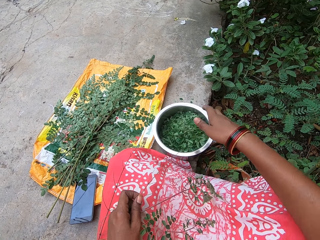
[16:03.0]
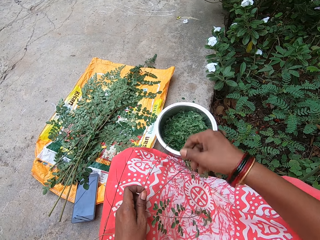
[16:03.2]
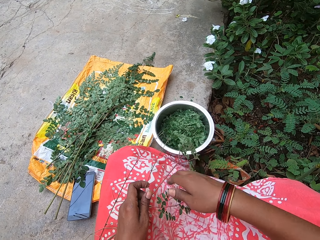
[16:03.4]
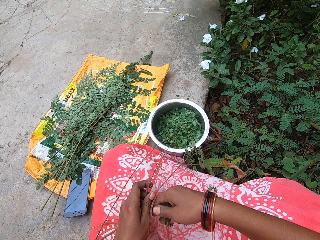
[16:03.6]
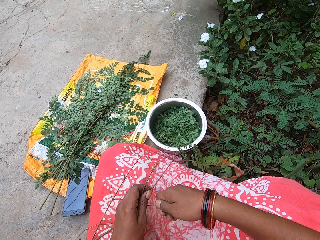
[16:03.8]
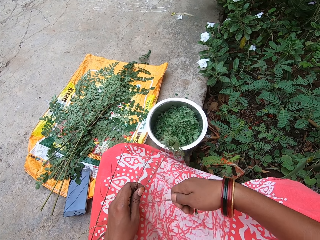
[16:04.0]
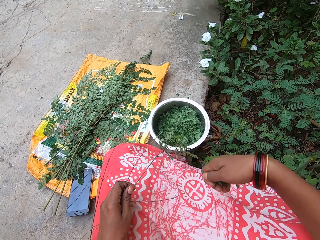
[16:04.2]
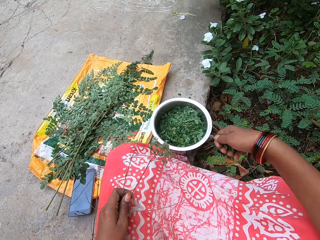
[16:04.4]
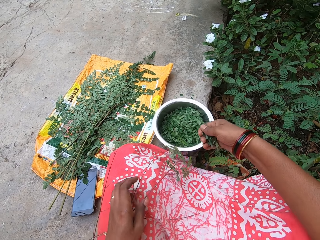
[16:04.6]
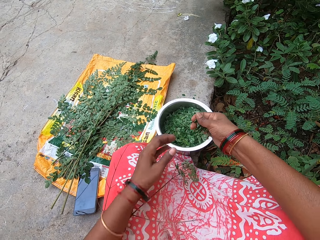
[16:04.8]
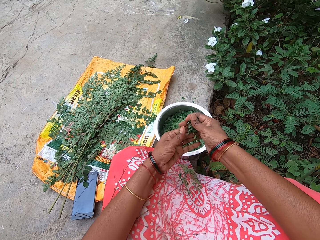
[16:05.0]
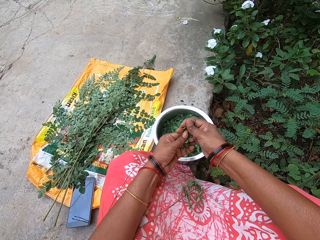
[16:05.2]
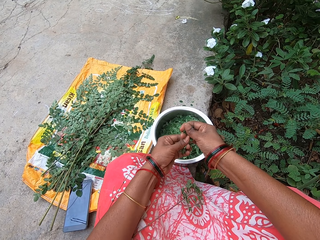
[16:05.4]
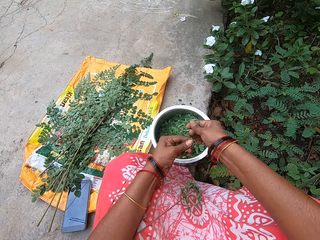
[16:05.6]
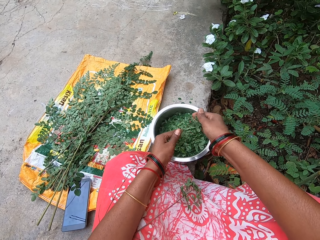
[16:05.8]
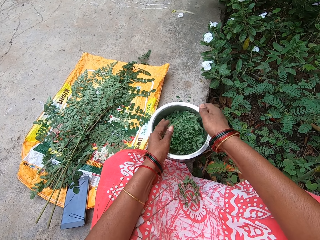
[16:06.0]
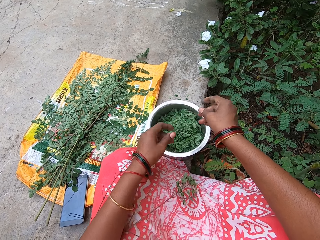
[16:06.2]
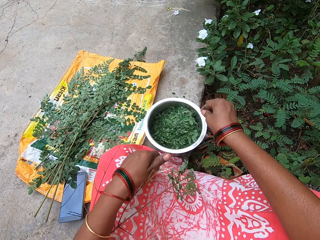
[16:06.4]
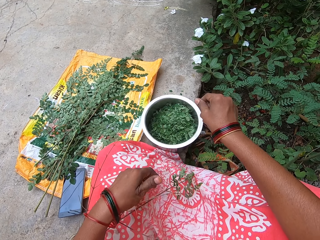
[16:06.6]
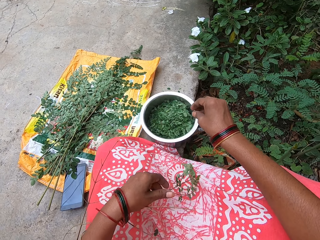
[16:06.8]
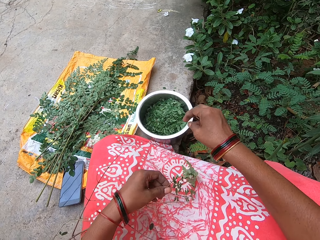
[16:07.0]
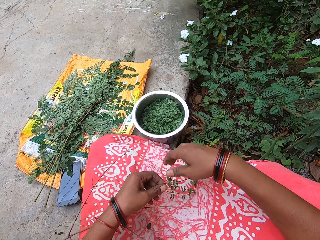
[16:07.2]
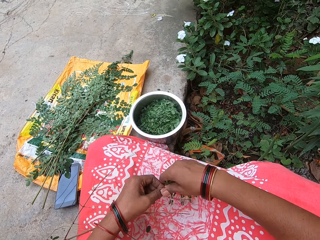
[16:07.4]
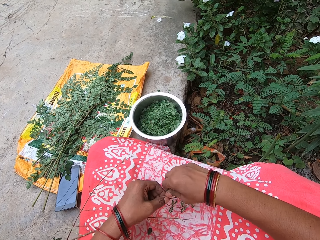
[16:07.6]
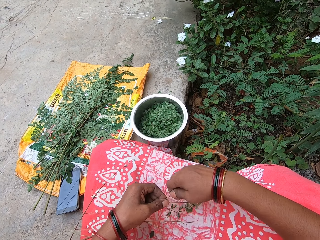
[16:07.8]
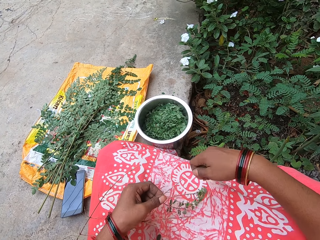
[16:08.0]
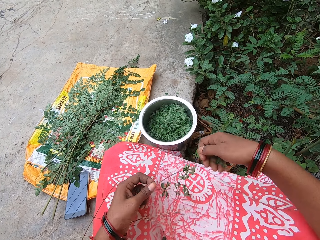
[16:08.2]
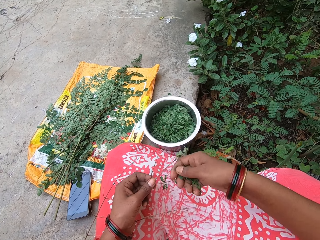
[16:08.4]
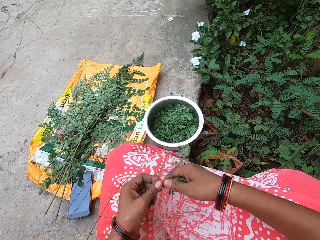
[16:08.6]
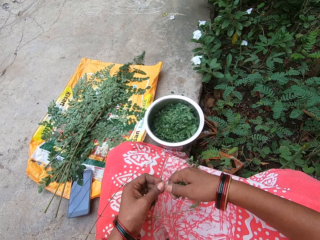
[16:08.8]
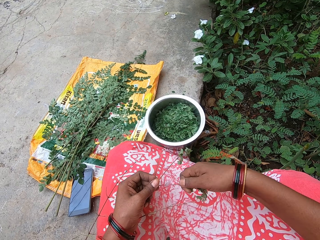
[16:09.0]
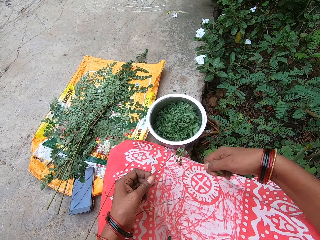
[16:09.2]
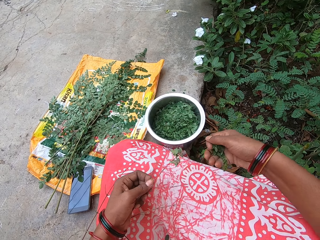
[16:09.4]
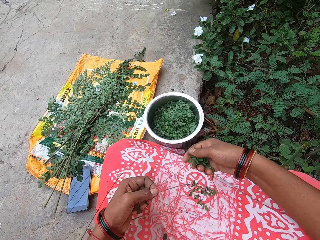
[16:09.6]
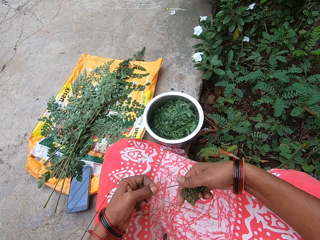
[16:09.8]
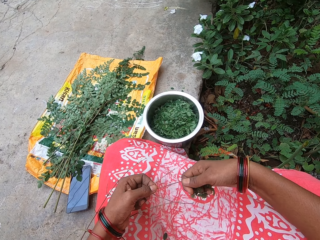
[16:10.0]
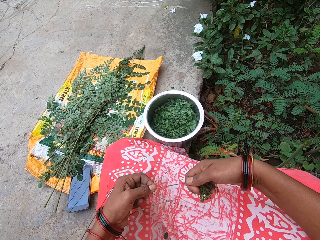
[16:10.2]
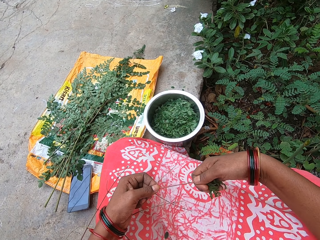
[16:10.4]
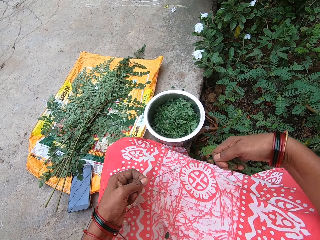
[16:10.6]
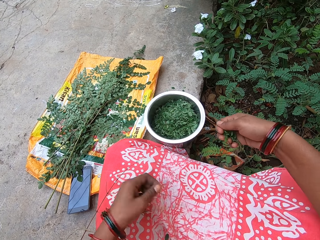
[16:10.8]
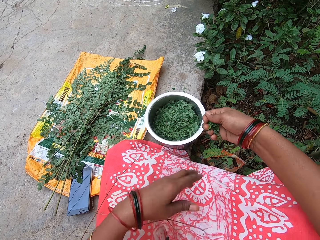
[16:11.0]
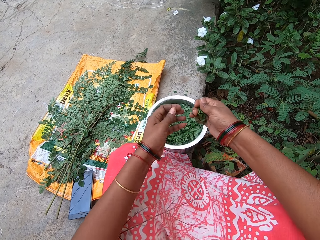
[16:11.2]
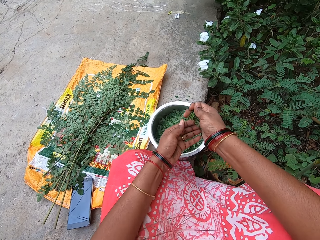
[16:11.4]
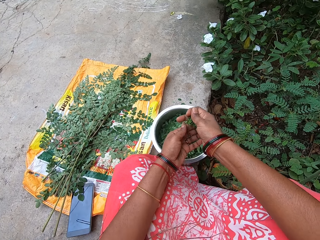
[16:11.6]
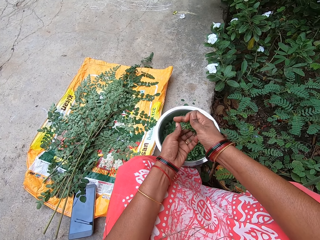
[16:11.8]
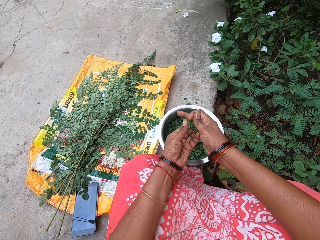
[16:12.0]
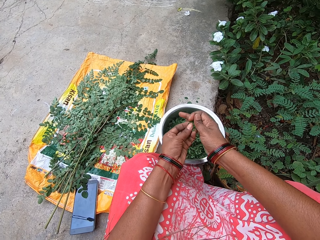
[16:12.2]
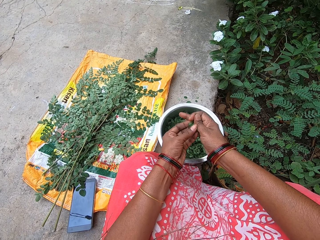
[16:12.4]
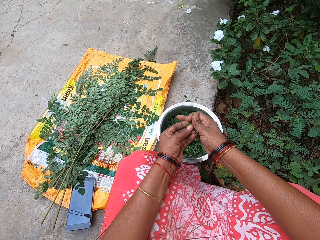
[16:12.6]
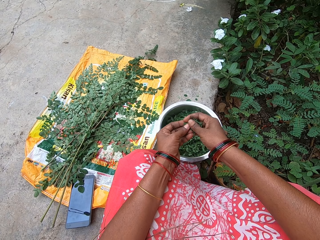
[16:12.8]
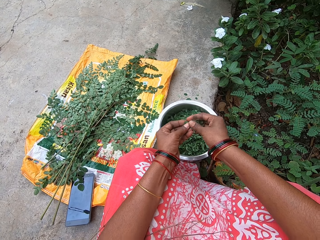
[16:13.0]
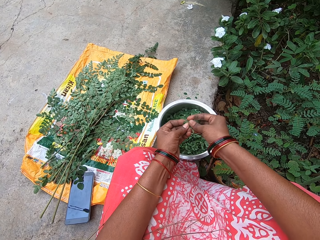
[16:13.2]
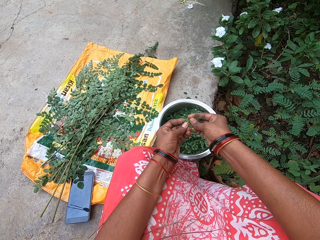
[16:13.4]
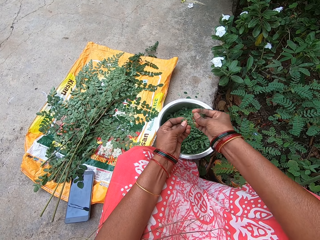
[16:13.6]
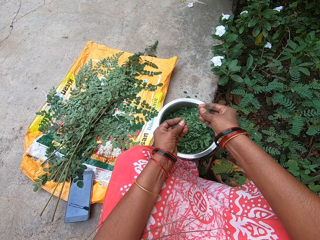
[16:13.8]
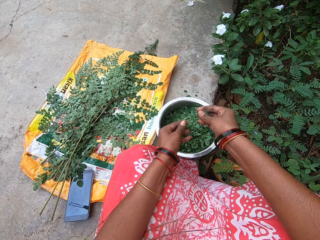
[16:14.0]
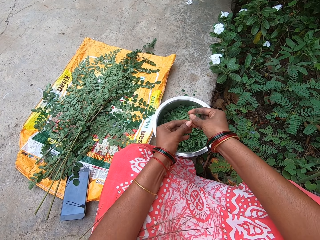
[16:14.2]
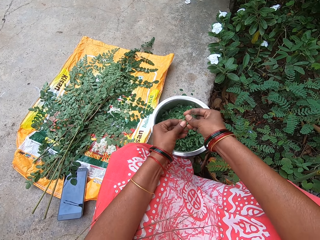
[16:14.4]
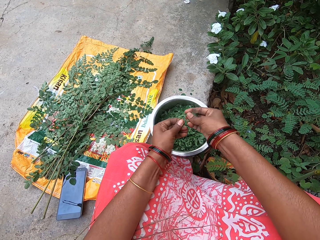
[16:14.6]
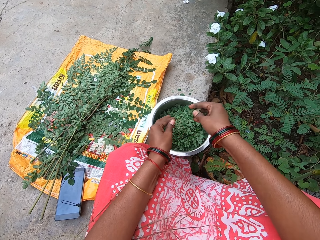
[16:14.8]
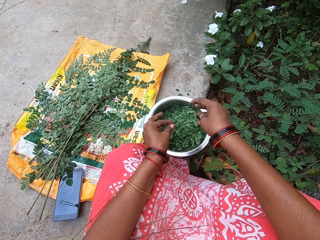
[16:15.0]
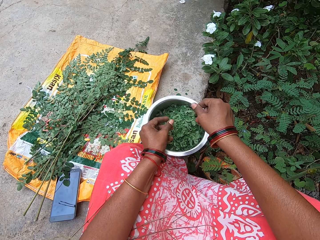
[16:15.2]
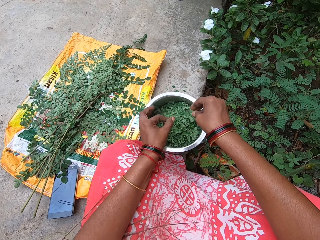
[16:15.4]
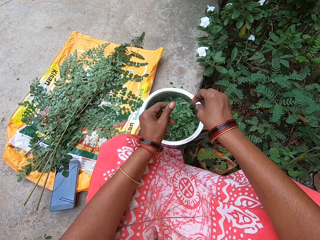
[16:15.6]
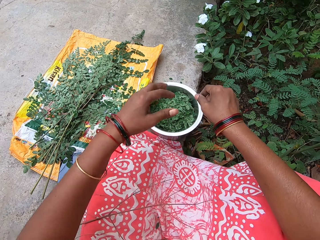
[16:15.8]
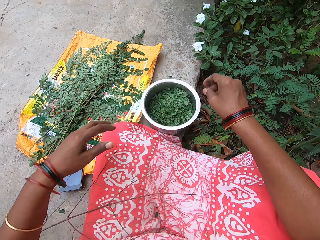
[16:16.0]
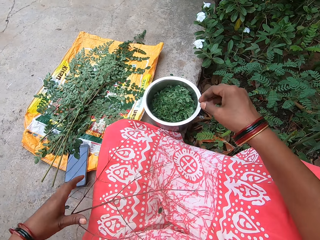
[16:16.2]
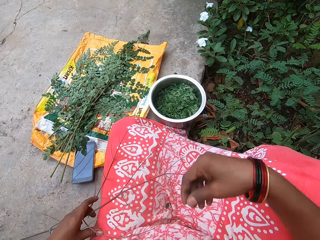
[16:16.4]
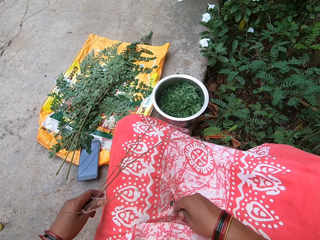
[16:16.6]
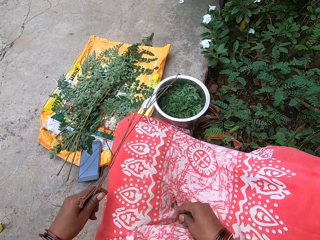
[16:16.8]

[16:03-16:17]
The camera wearer plucks leaves from the stem of a parsley leaf in her left hand with her right hand. She drops the leaves in her right hand into a bowl on the floor. She plucks leaves from the stem of the parsley leaf in her left hand with her right hand. She splits the leaves in her hands and drops the leaves in her hands into the bowl on the floor. She plucks leaves from the stem of the parsley leaf in her left hand with her right hand. She does this repeatedly. She splits the leaves in her hands. She drops the leaves in her left hand into the bowl on the floor. She splits the leaves in her hands and drops the leaves in her hands into the bowl on the floor.

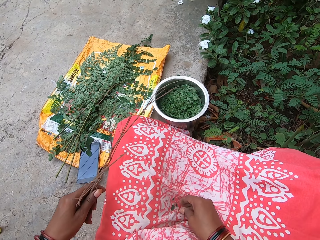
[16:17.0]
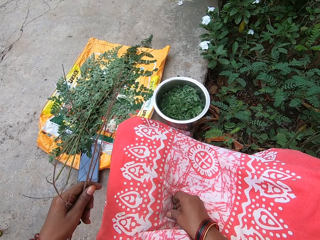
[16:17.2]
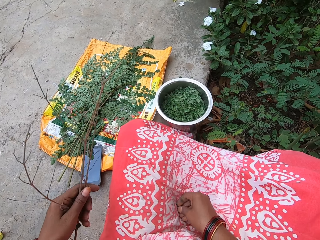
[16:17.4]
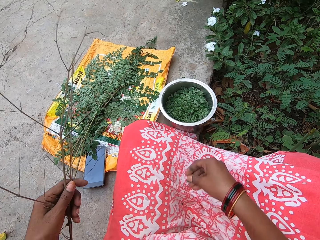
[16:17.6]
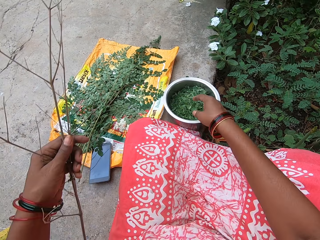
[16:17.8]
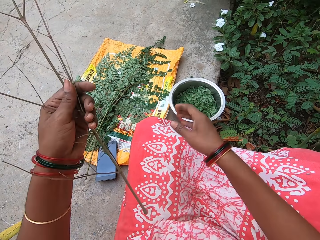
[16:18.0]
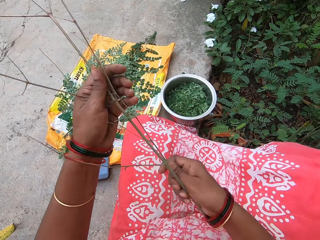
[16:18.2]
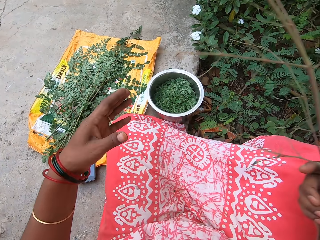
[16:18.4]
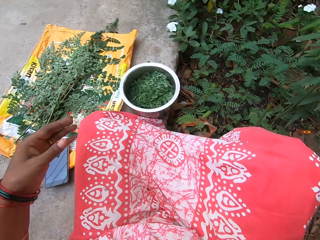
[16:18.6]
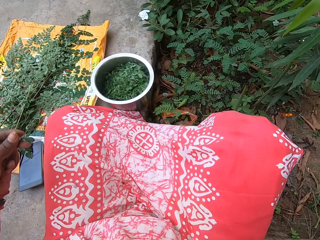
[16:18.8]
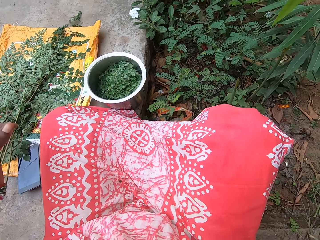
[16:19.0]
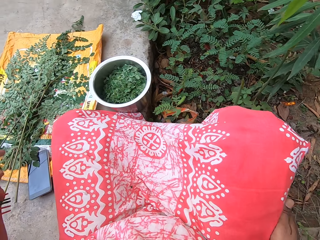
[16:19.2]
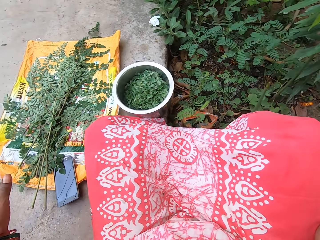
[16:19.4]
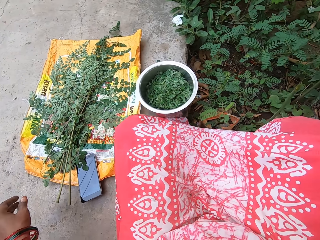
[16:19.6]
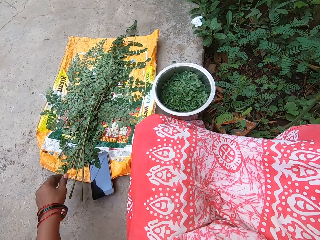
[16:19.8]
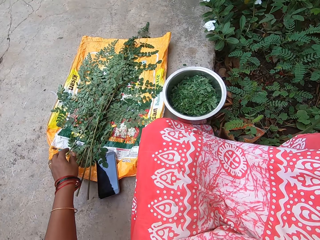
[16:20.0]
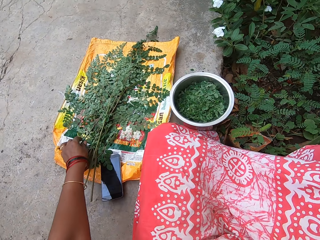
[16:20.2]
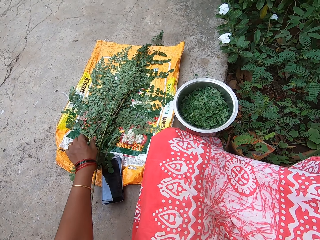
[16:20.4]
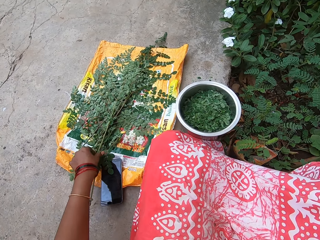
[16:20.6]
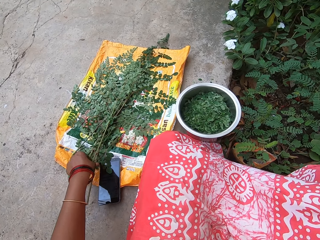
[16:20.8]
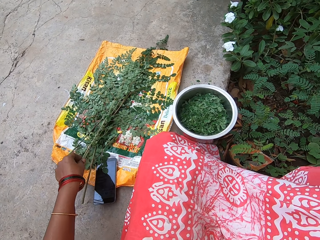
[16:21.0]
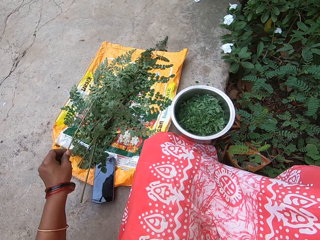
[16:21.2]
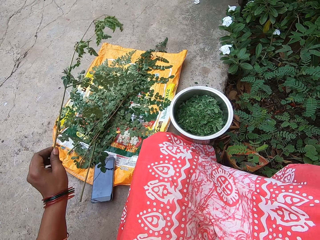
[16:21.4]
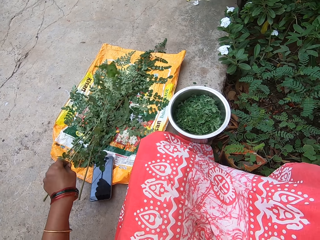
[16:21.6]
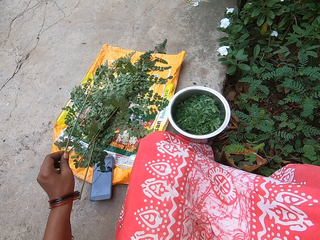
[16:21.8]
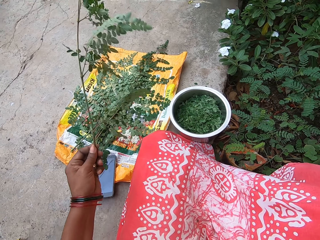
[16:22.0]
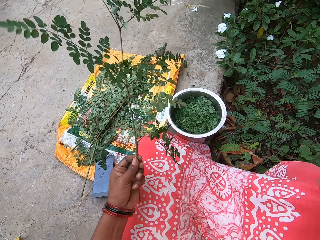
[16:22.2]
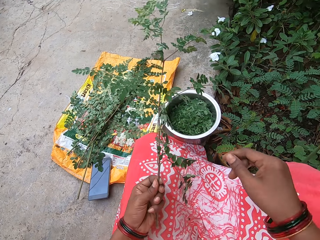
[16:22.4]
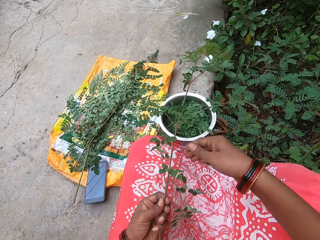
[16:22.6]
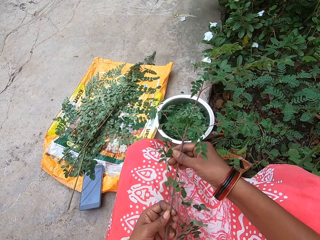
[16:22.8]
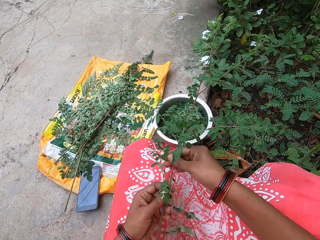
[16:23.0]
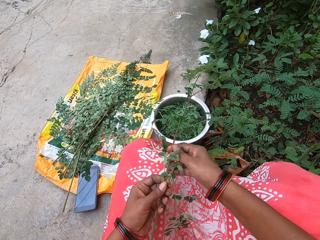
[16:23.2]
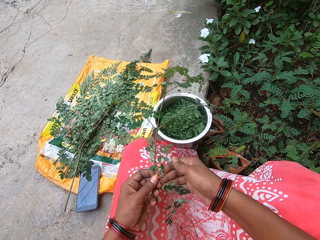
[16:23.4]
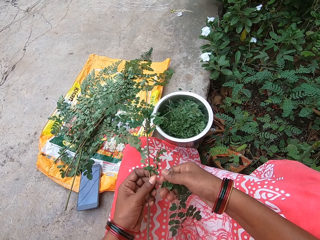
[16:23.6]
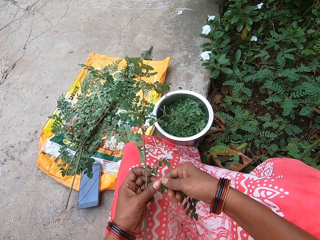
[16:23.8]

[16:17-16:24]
The camera wearer picks the stem of the parsley leaf on her laps with her left hand. She picks leaves on her laps with her right hand. She throws the leaves in her right hand into the bowl on the floor. She passes the stem of the parsley leaf in her left hand to her right hand. She drops the stem of the parsley leaf in her right hand on the floor. She picks a parsley leaf from the sack on the floor with her left hand. She dusts the parsley leaf in her left hand on the sack on the floor. She shells leaves from the branch.
